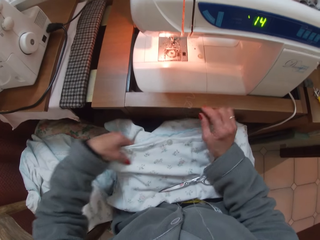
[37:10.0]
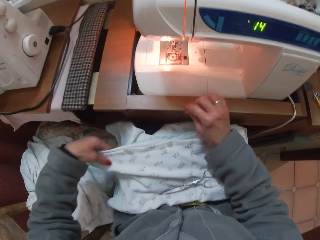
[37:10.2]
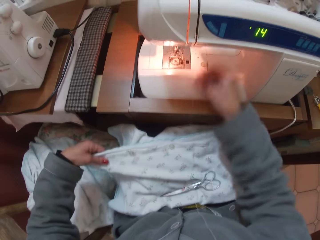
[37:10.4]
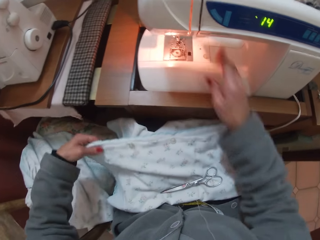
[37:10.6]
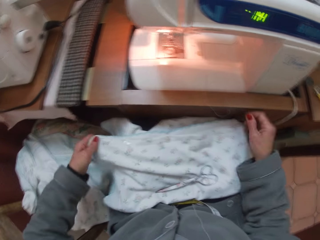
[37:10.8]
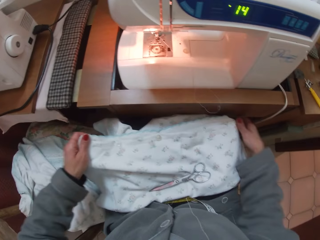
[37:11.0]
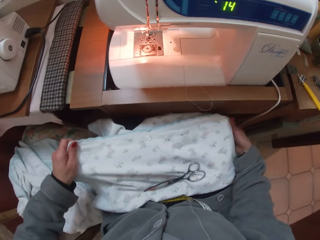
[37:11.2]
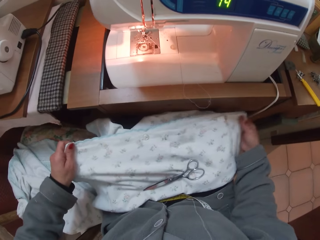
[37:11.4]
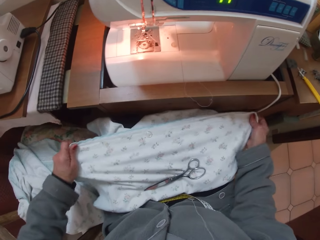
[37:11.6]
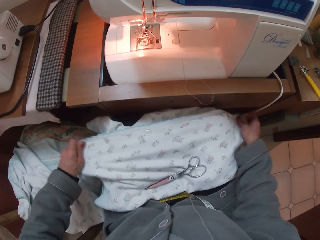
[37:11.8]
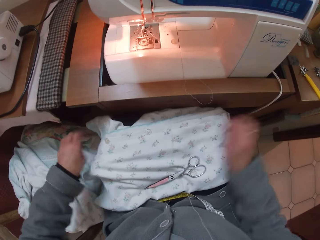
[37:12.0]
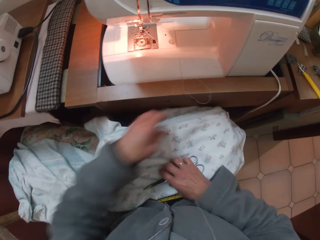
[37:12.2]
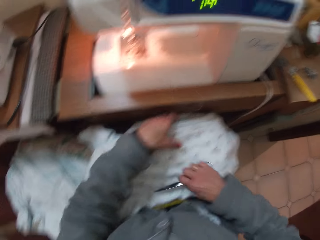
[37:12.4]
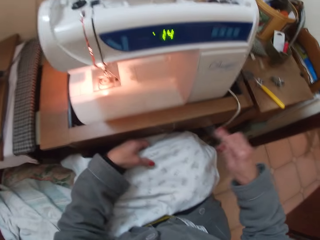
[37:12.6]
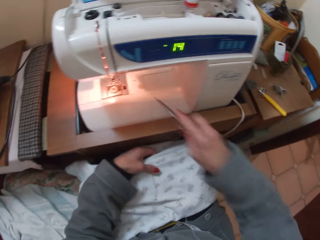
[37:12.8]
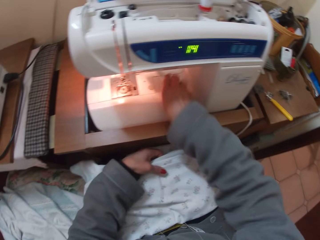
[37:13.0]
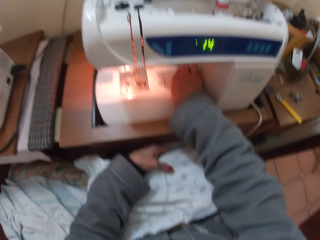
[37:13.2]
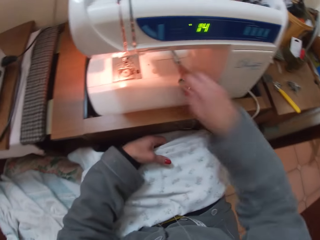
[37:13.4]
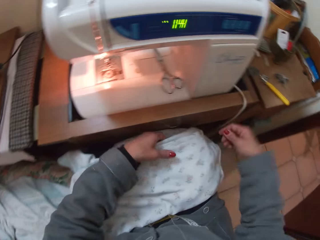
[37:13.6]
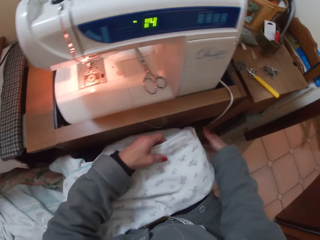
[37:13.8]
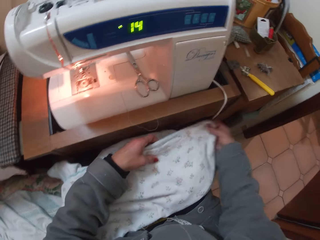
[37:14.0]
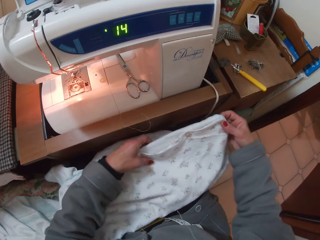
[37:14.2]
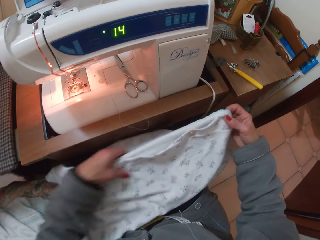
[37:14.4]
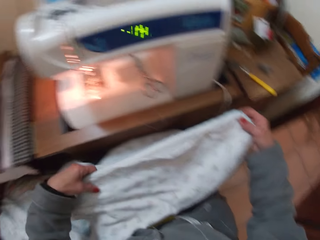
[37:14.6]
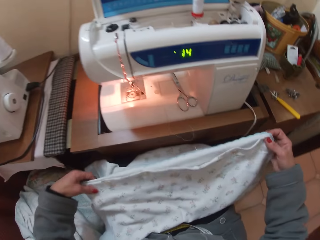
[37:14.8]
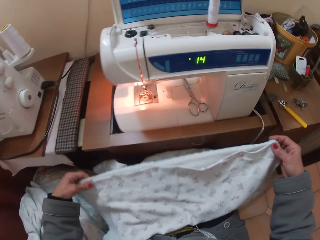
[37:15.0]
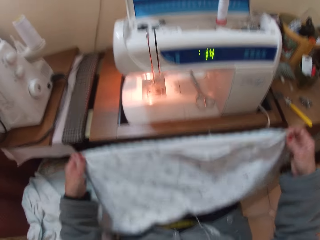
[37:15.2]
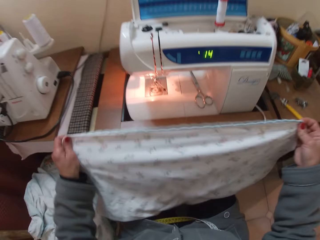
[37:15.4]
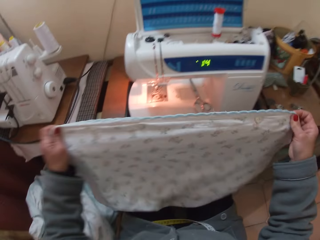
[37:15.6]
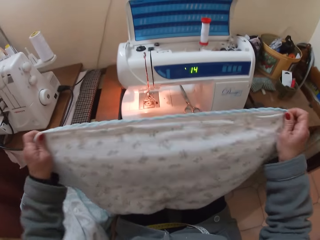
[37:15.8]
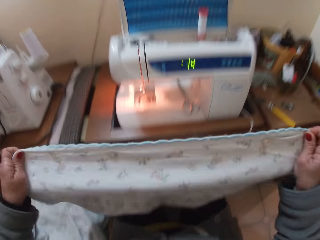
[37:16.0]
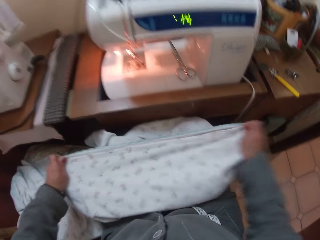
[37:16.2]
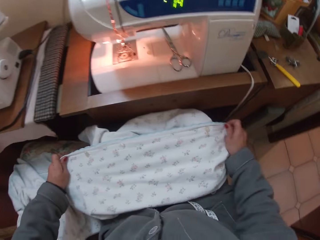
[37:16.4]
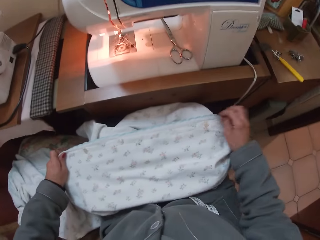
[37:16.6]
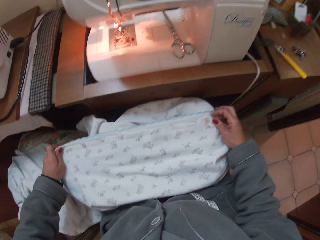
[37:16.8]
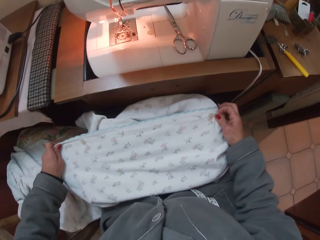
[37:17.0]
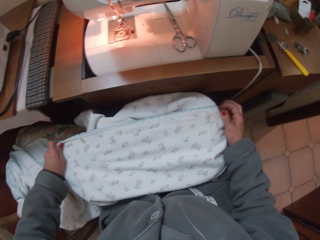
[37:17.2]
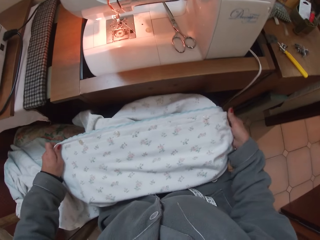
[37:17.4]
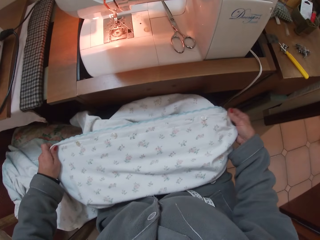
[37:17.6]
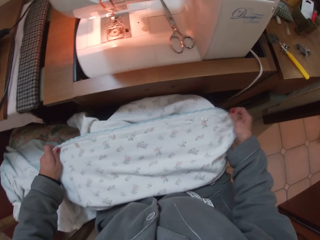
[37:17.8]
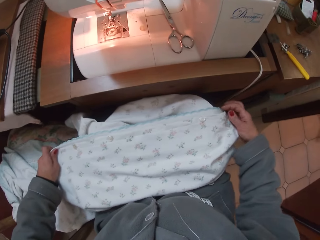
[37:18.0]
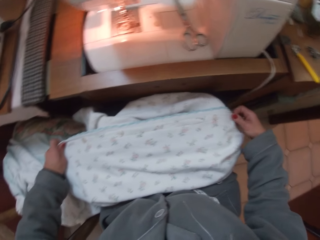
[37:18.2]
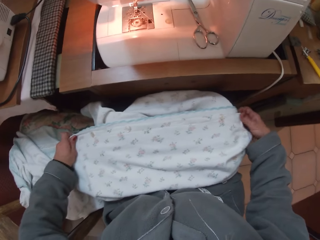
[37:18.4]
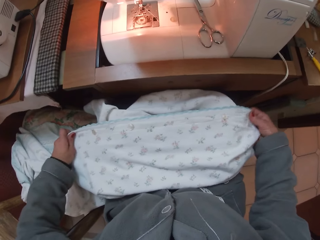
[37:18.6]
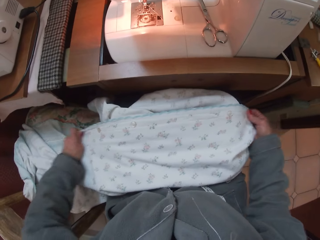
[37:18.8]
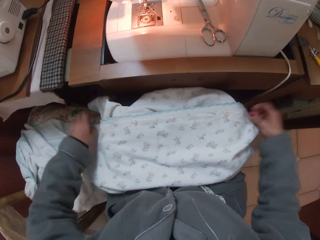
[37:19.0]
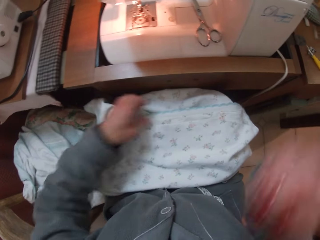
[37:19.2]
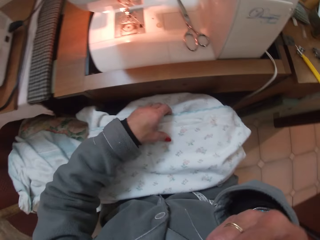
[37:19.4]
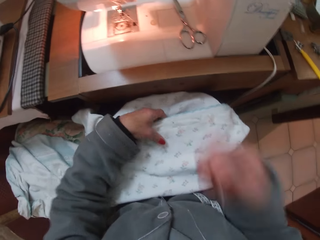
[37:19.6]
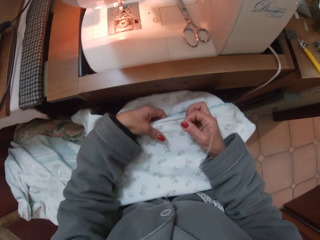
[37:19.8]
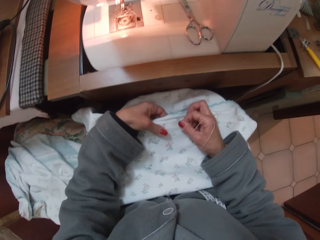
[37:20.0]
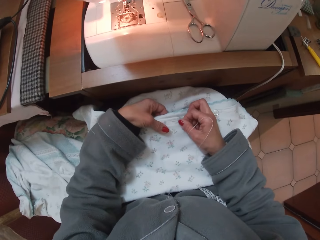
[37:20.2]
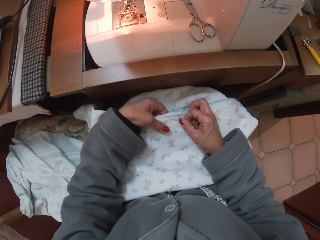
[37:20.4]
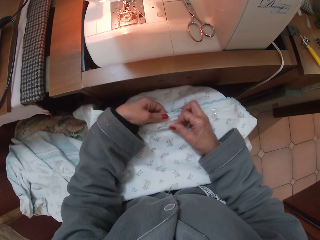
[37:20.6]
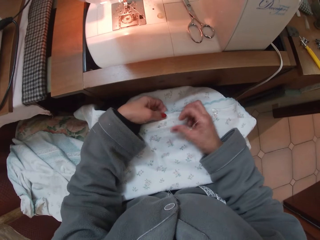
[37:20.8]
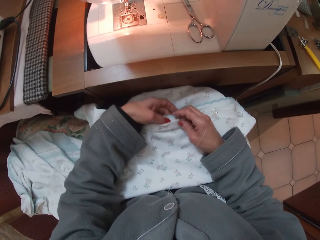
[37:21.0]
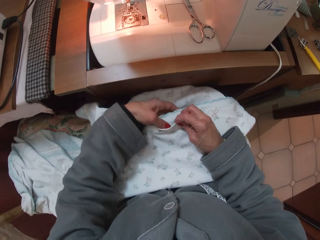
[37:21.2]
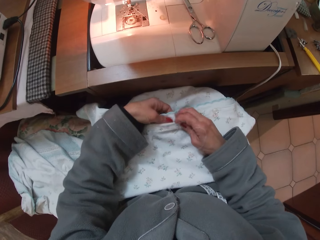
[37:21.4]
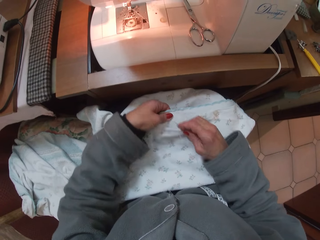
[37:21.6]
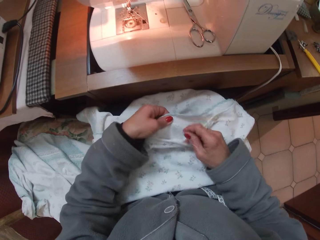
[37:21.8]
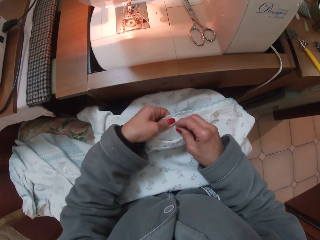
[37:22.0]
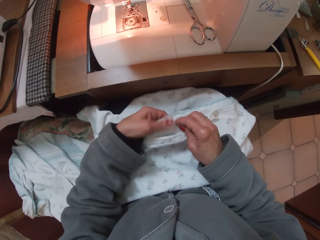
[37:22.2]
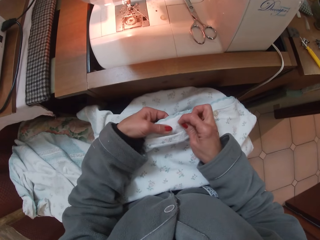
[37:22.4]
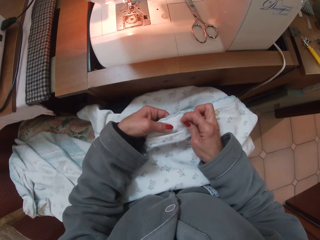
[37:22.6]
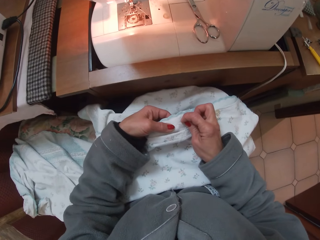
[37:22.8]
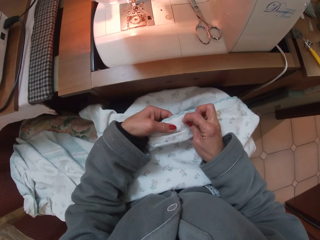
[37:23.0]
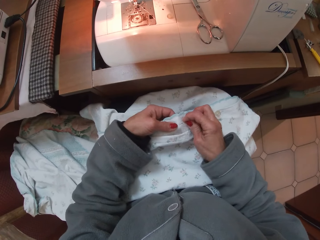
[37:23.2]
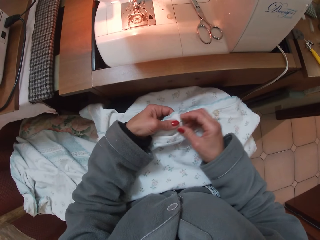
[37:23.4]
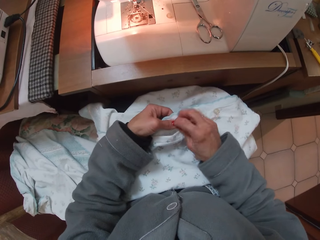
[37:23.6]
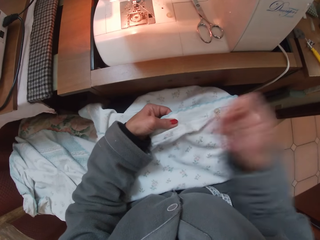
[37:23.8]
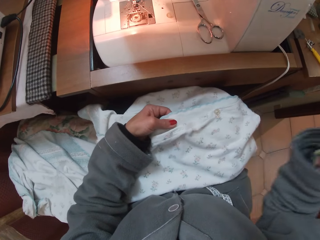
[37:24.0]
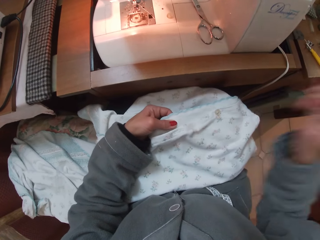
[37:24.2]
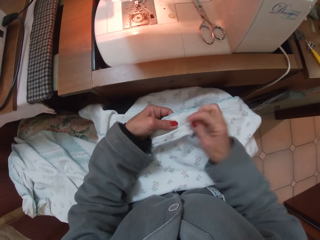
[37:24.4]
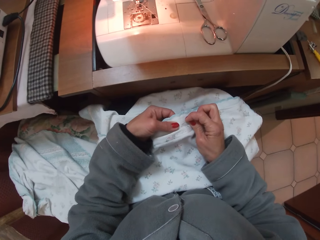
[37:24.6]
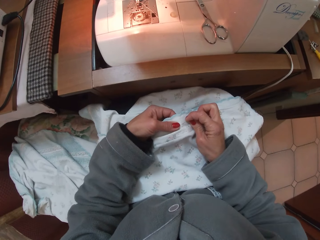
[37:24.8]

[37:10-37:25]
The camera wearer throws a thread from the clothing material on the sewing machine. She arranges the clothing material on her lap. She takes up scissors from her lap. She places the scissors on the sewing machine. She raises the clothing material from her lap with her hands and places the clothing material back on her lap. She removes the needle and thread from her mouth. She sews the clothing material with the needle.

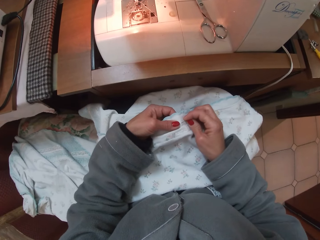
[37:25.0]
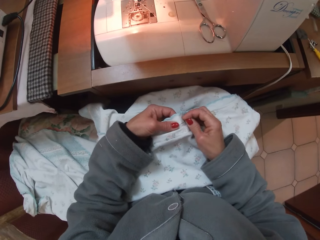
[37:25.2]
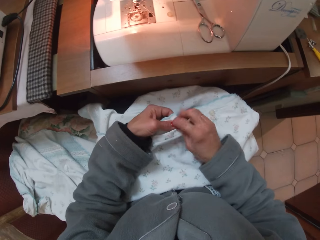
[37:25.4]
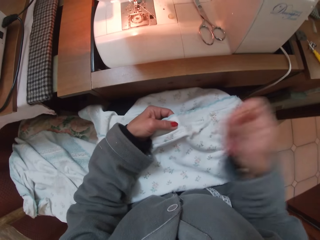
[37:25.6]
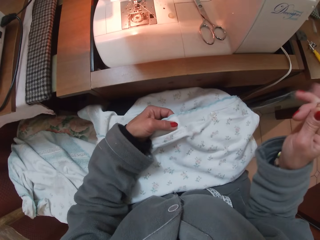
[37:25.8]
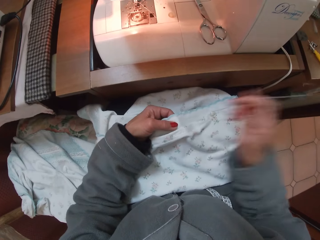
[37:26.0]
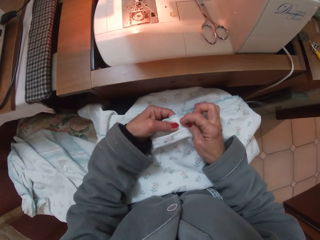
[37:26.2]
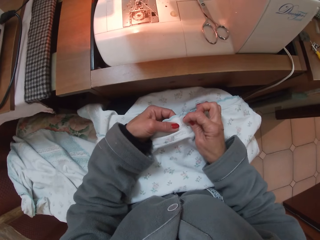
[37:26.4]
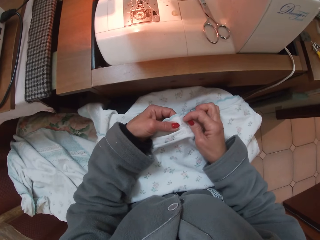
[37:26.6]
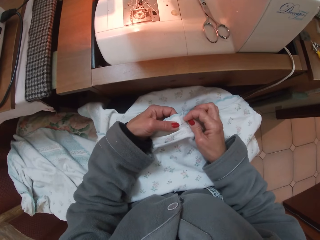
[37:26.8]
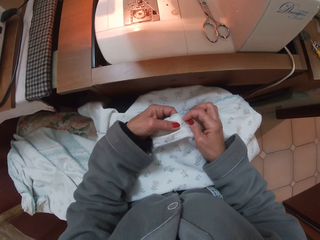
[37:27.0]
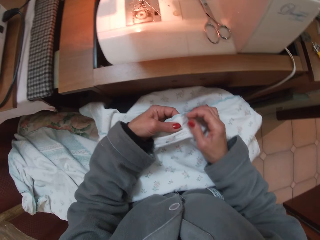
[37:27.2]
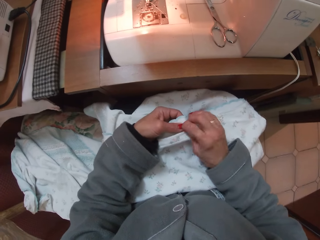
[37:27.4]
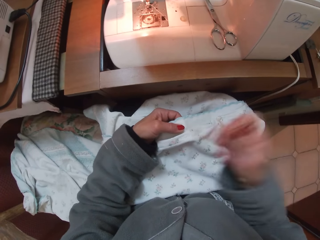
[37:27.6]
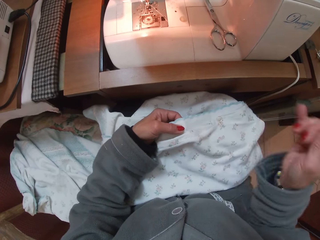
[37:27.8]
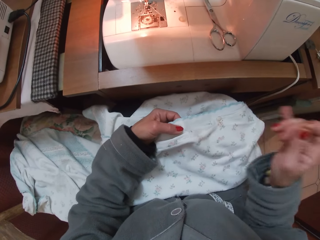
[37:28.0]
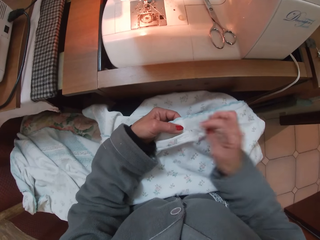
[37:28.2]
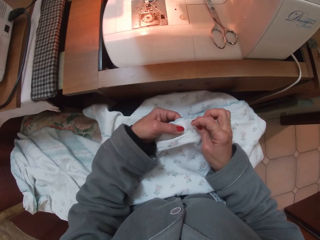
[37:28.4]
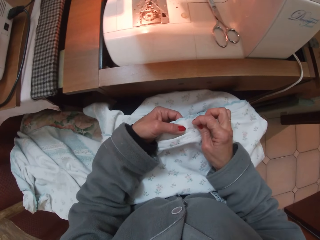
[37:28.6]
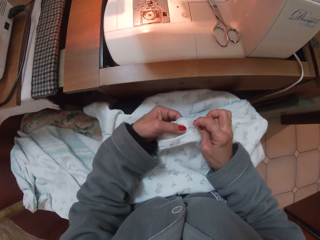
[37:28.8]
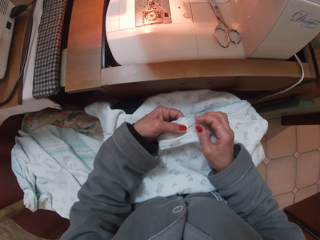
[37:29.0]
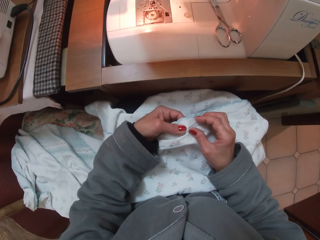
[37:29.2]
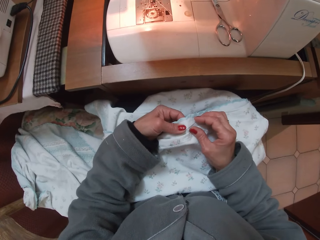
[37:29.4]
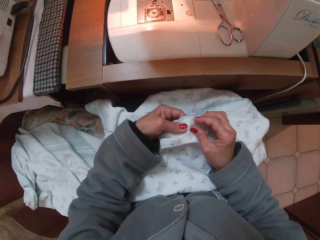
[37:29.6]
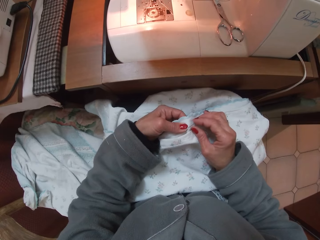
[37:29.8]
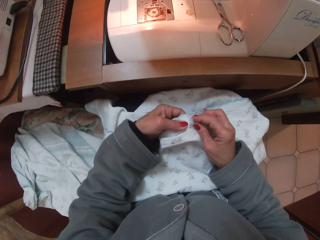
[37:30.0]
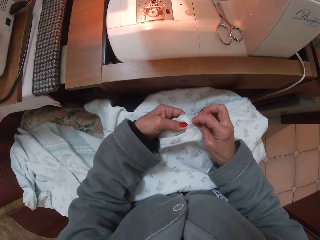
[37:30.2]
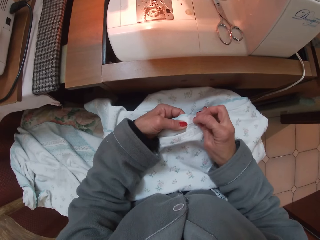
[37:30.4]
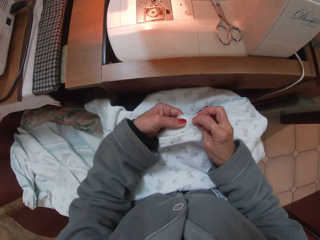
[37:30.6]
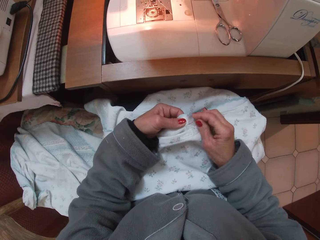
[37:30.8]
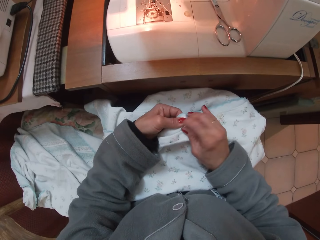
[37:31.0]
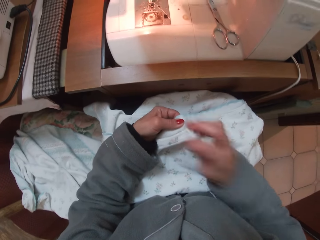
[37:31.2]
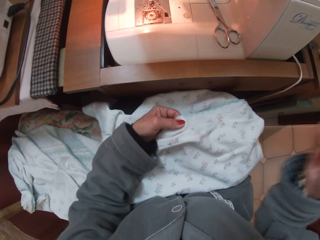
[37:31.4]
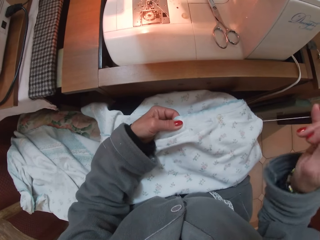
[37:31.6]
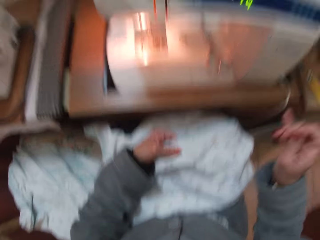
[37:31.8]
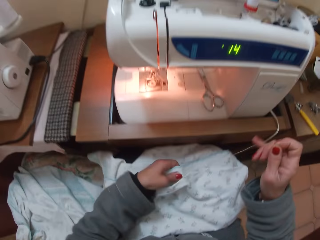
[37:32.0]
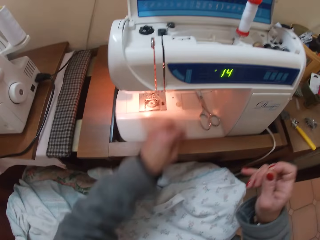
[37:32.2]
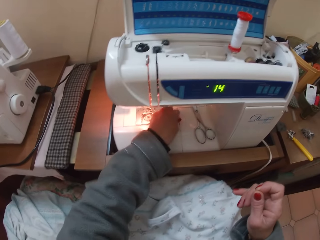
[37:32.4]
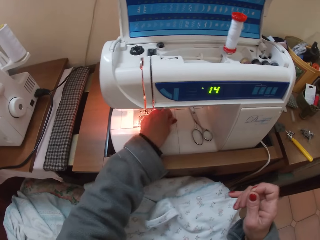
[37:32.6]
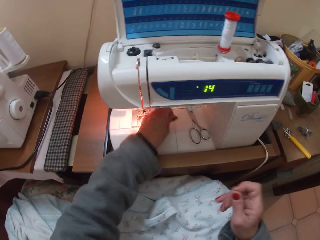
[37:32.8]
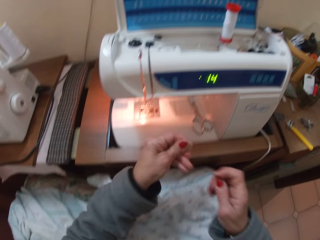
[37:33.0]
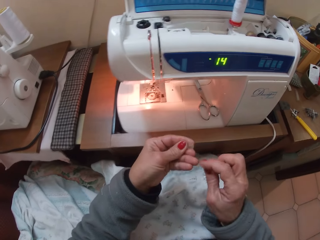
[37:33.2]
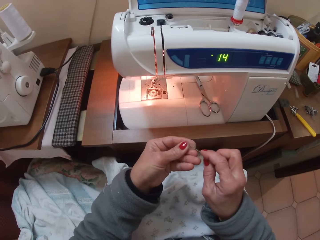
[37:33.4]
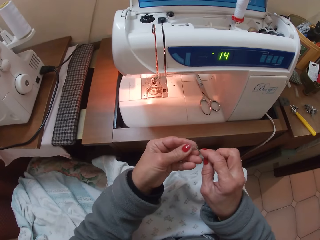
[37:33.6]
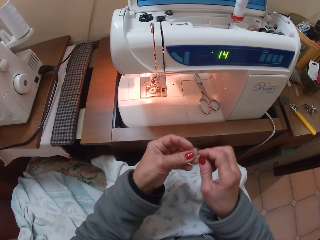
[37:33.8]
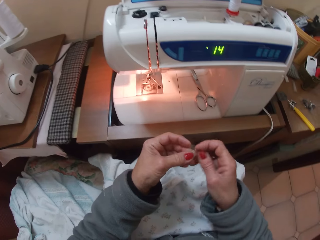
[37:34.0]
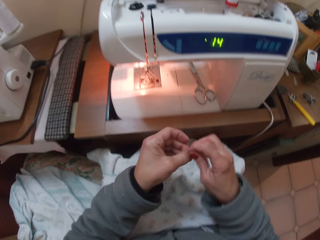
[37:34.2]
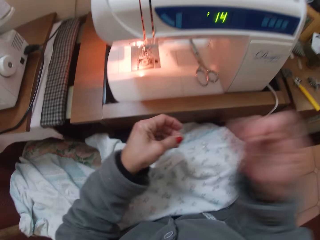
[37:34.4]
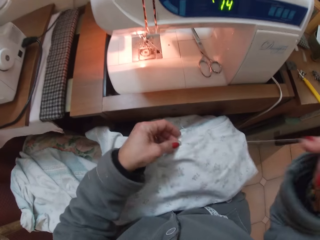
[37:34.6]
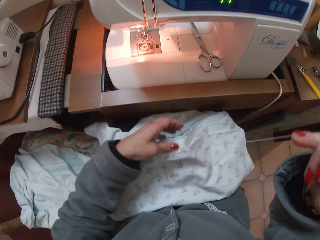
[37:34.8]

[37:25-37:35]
The camera wearer picks a button from the sewing machine table with her left hand. She puts the needle through the button to the clothing material.
